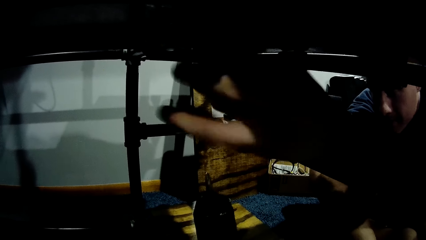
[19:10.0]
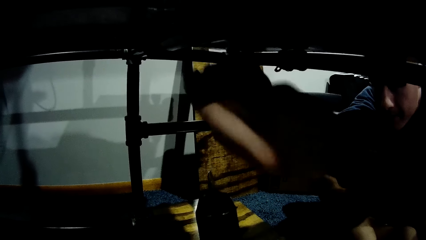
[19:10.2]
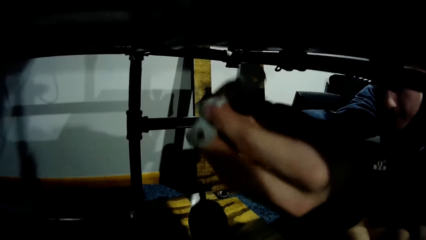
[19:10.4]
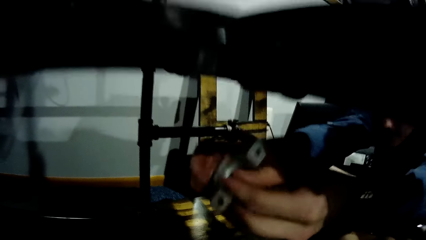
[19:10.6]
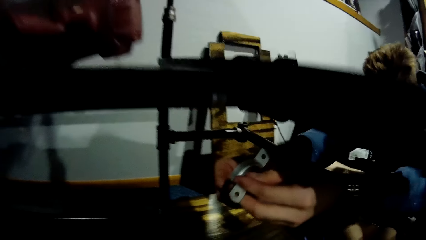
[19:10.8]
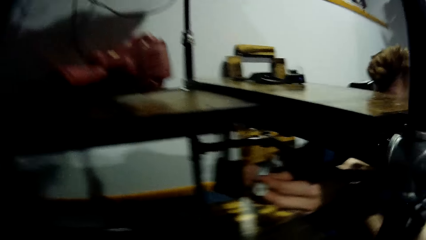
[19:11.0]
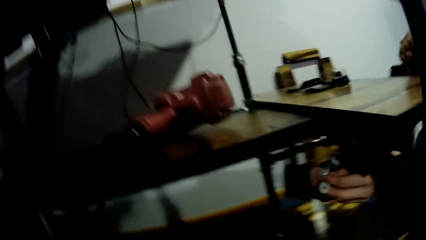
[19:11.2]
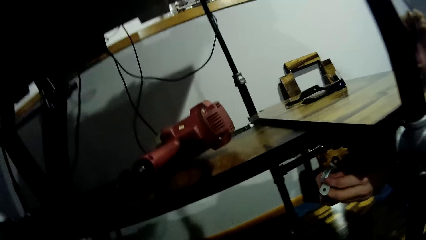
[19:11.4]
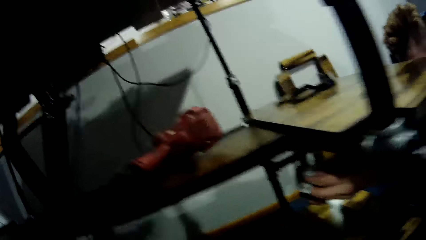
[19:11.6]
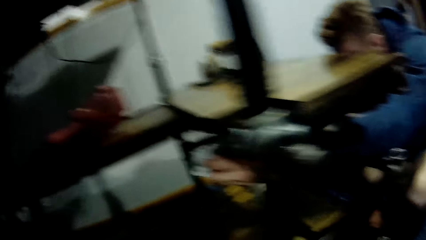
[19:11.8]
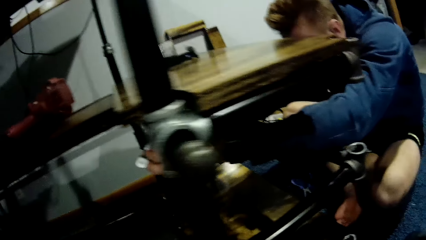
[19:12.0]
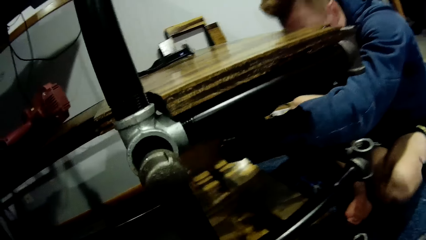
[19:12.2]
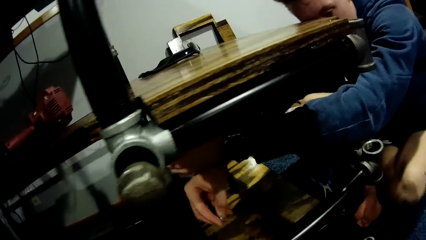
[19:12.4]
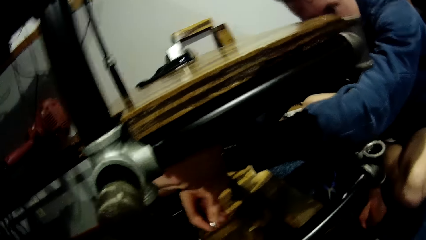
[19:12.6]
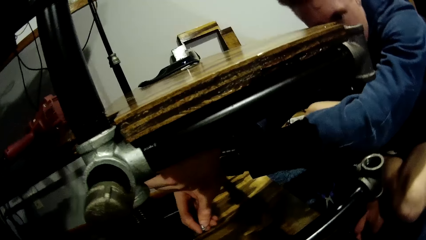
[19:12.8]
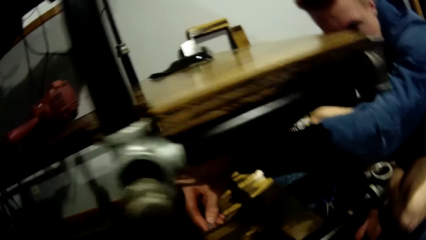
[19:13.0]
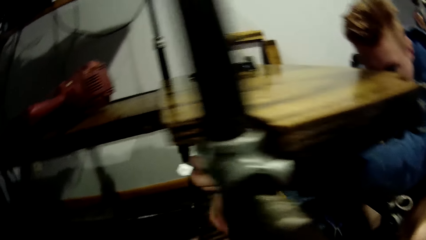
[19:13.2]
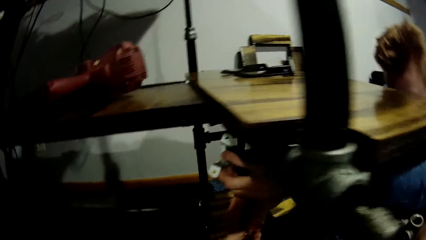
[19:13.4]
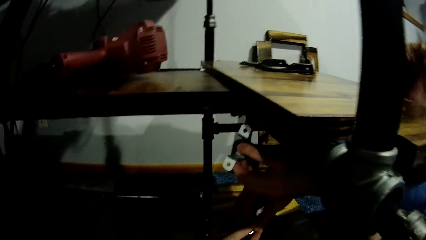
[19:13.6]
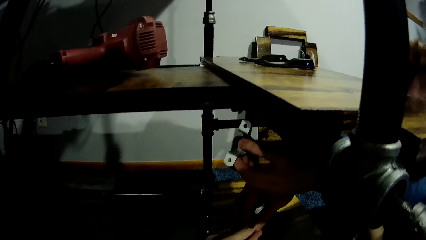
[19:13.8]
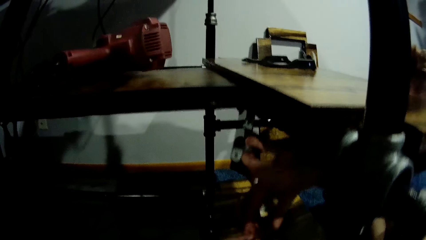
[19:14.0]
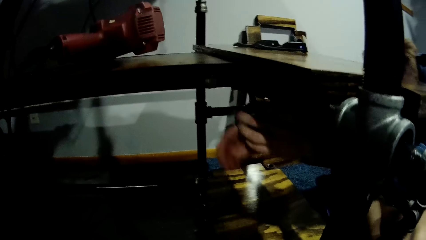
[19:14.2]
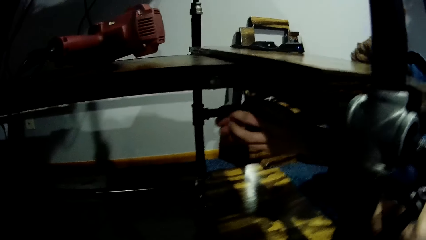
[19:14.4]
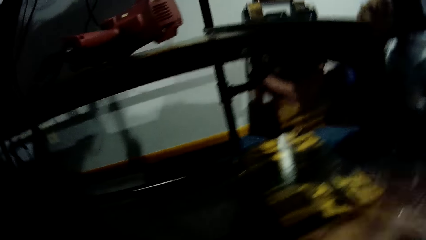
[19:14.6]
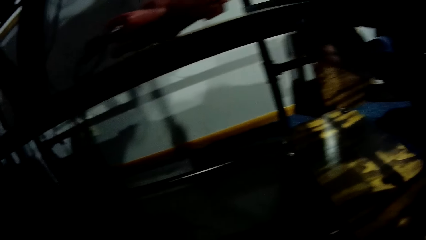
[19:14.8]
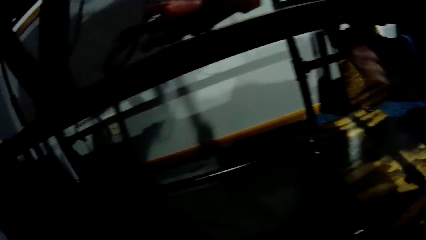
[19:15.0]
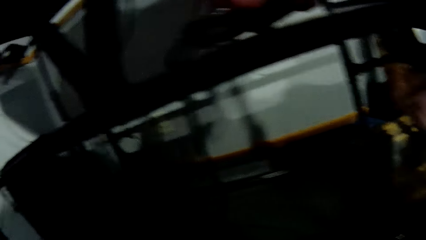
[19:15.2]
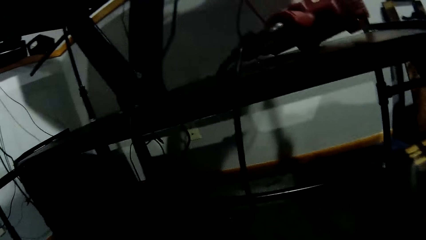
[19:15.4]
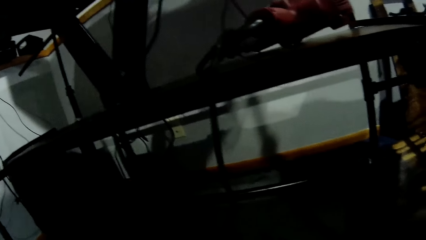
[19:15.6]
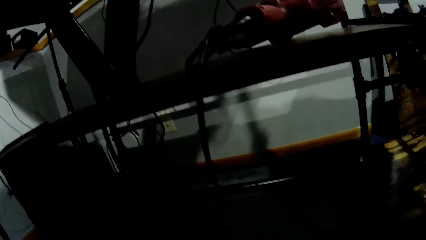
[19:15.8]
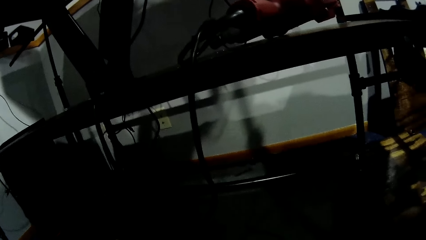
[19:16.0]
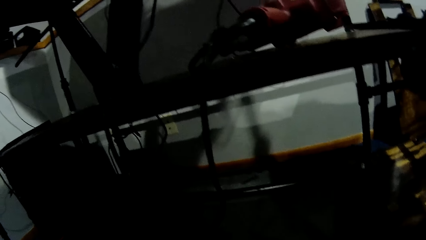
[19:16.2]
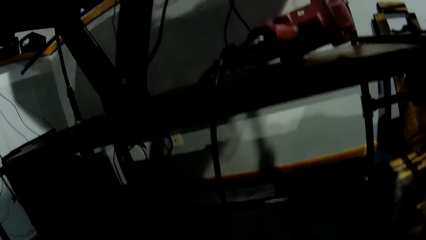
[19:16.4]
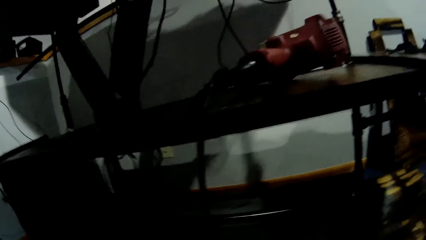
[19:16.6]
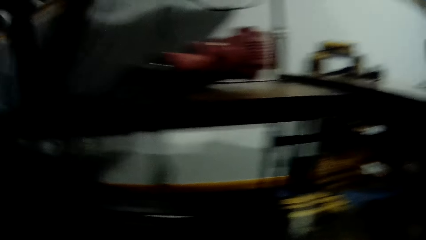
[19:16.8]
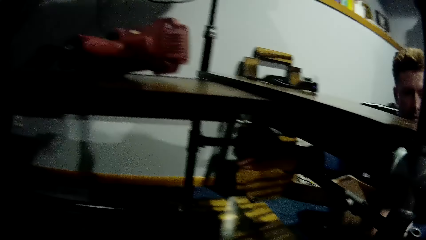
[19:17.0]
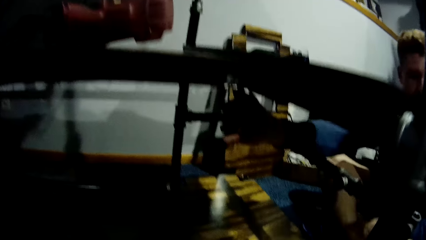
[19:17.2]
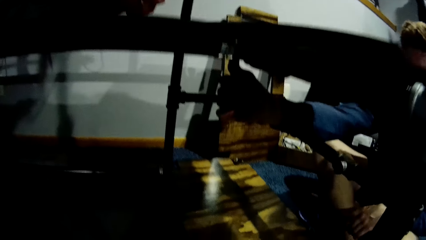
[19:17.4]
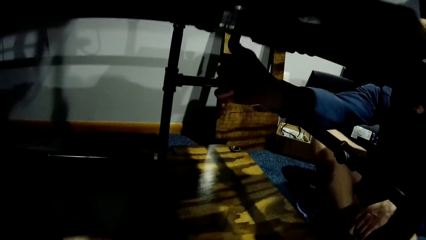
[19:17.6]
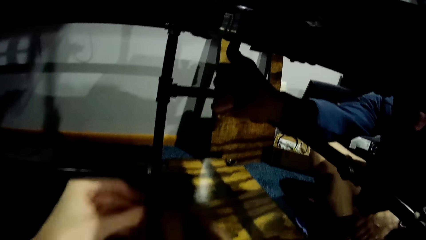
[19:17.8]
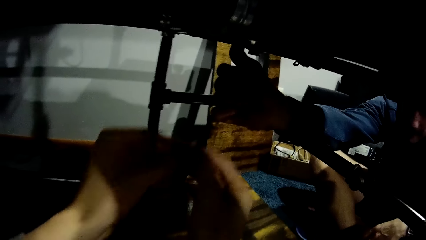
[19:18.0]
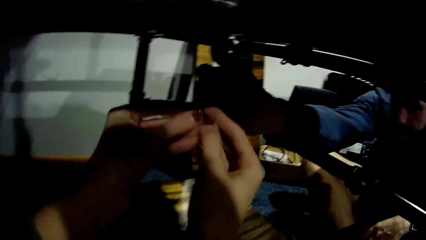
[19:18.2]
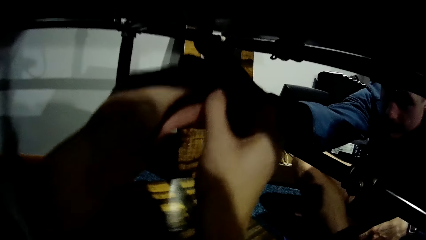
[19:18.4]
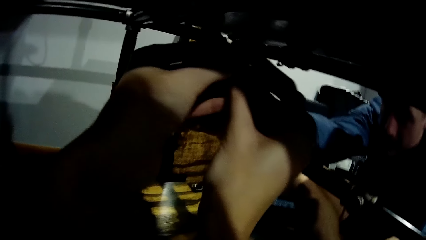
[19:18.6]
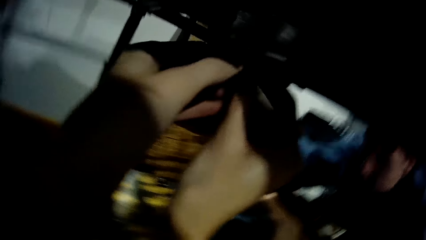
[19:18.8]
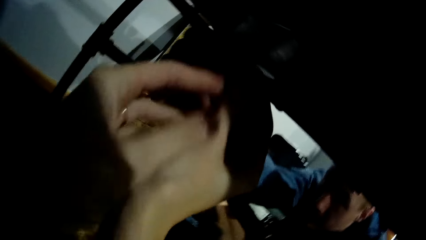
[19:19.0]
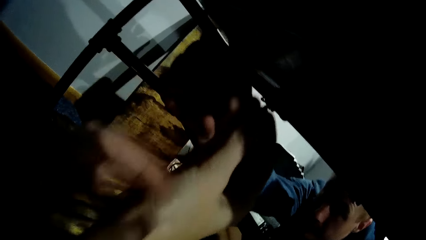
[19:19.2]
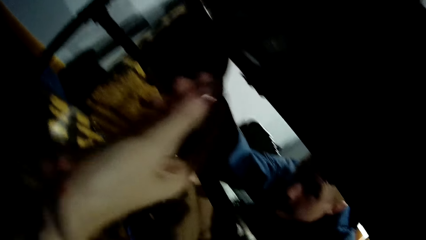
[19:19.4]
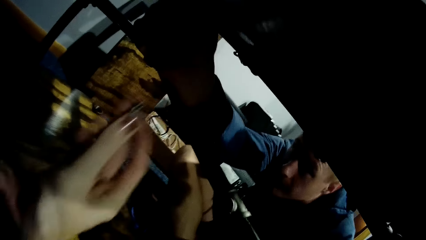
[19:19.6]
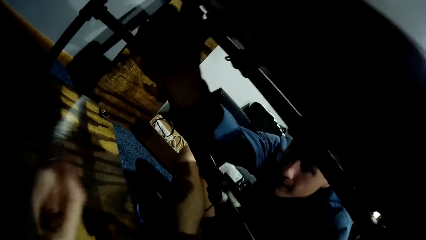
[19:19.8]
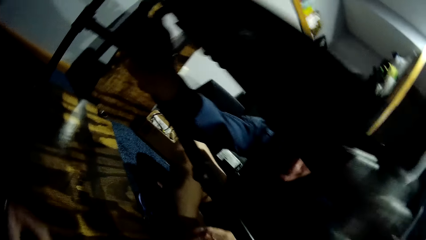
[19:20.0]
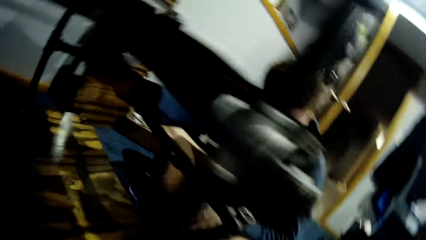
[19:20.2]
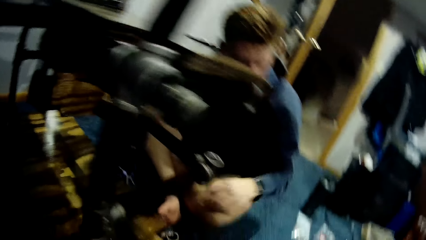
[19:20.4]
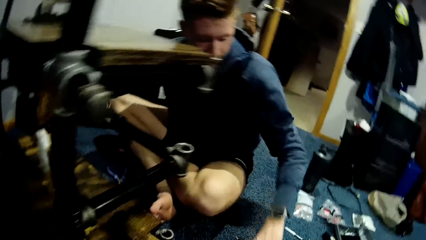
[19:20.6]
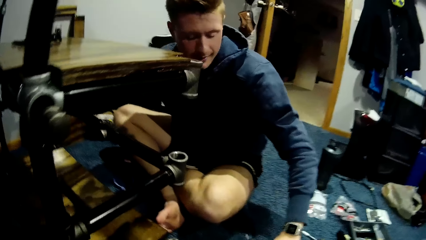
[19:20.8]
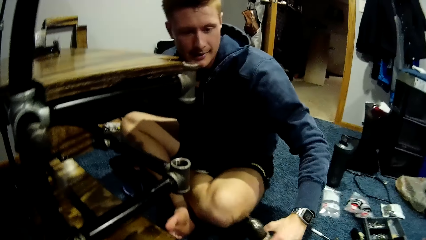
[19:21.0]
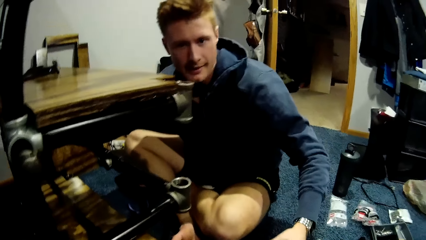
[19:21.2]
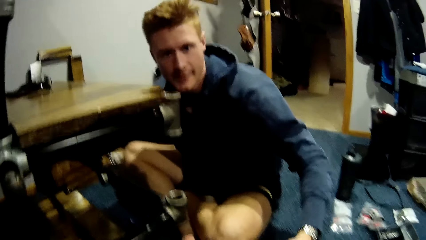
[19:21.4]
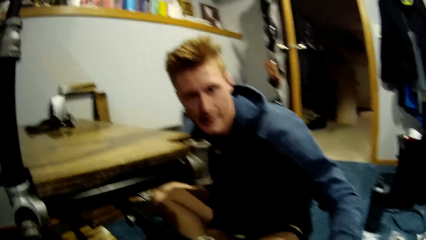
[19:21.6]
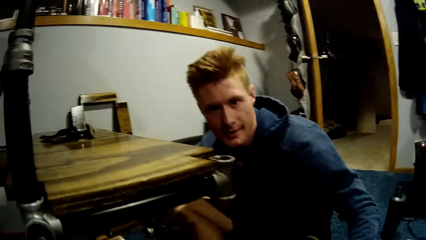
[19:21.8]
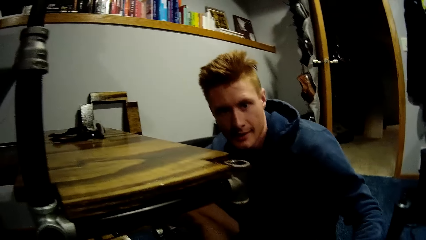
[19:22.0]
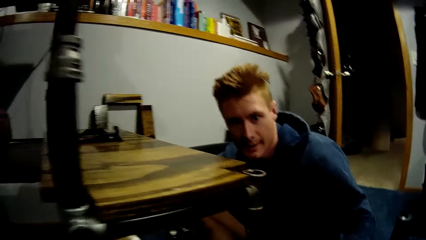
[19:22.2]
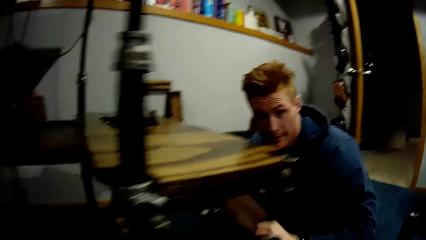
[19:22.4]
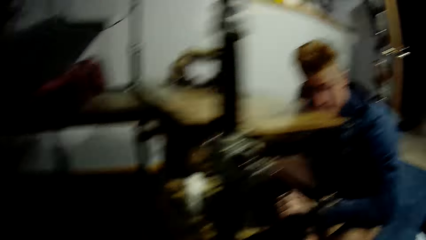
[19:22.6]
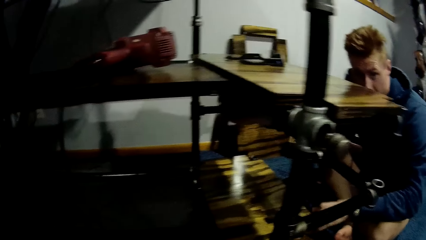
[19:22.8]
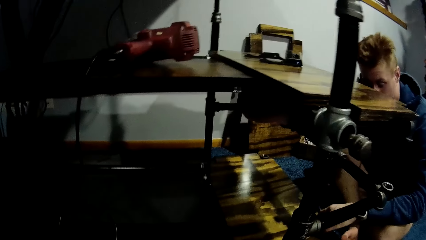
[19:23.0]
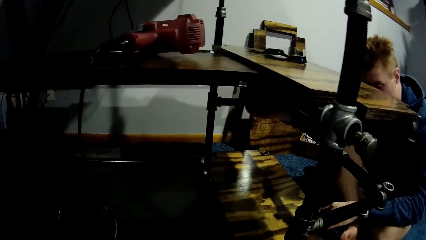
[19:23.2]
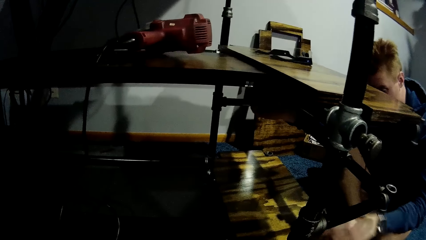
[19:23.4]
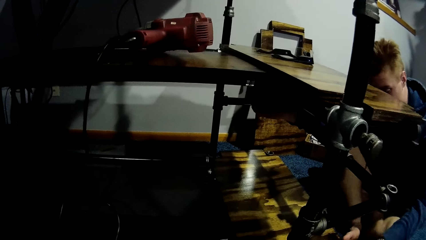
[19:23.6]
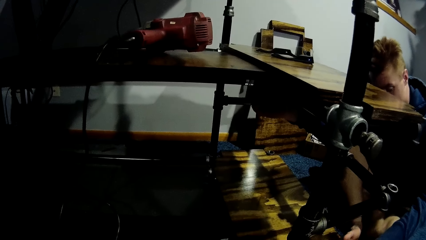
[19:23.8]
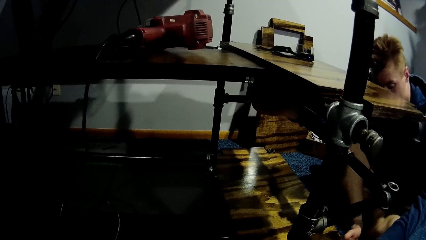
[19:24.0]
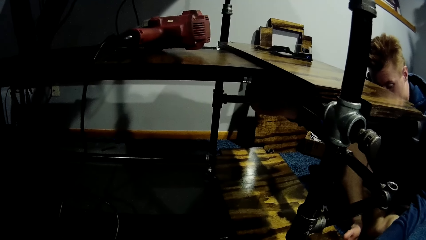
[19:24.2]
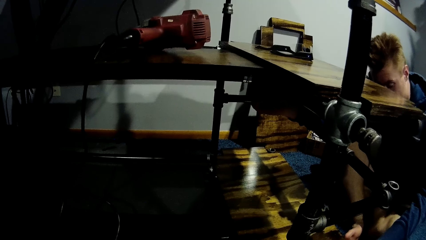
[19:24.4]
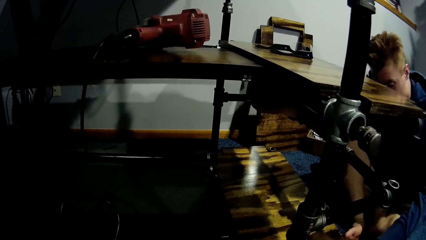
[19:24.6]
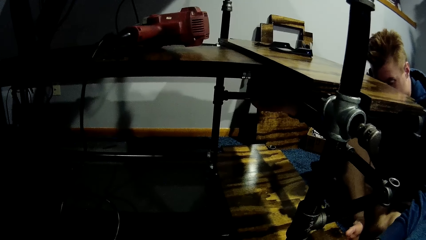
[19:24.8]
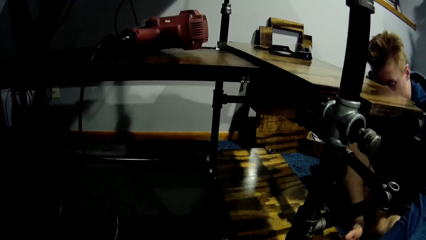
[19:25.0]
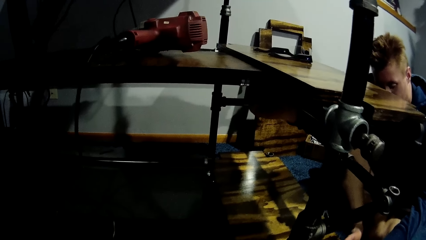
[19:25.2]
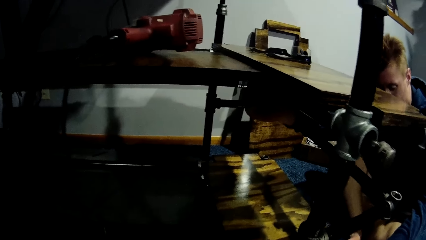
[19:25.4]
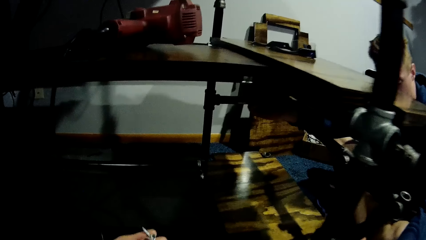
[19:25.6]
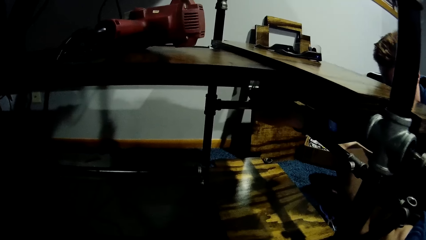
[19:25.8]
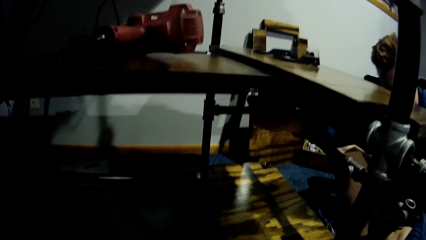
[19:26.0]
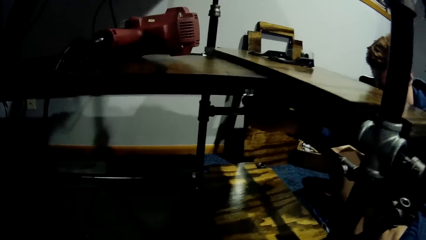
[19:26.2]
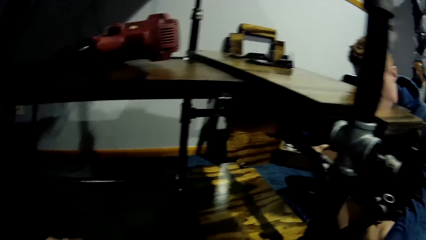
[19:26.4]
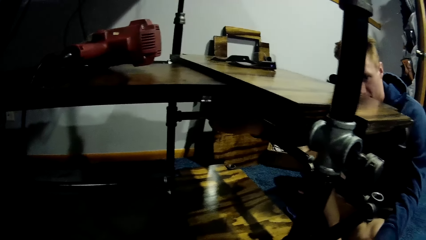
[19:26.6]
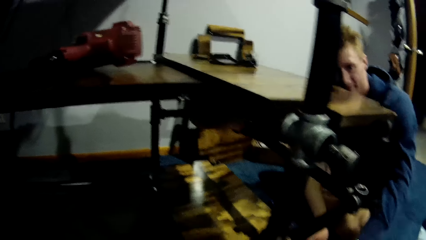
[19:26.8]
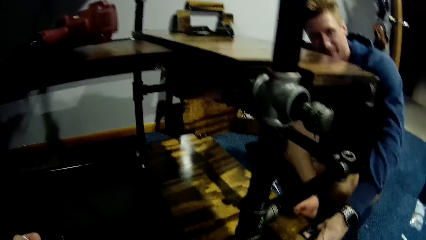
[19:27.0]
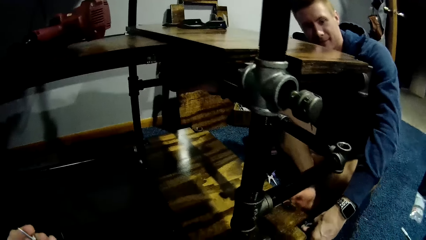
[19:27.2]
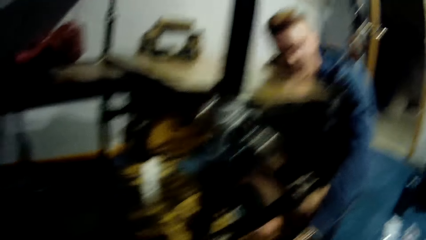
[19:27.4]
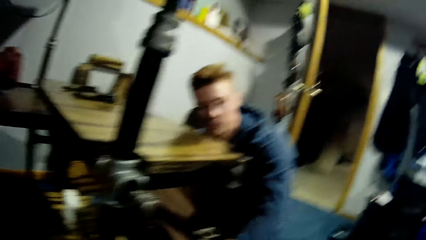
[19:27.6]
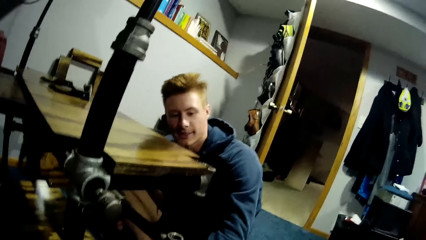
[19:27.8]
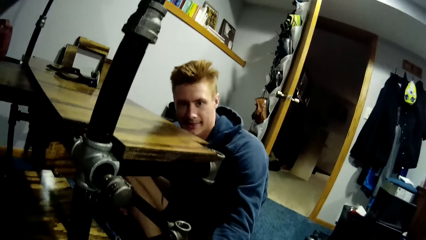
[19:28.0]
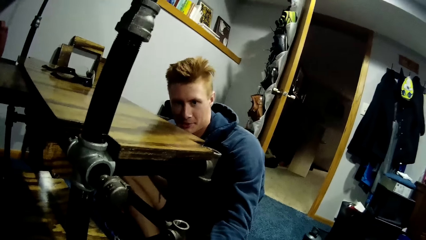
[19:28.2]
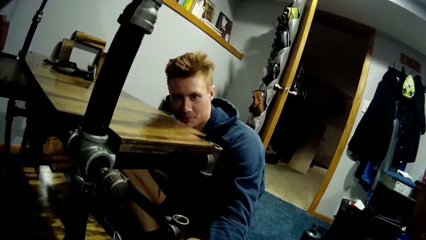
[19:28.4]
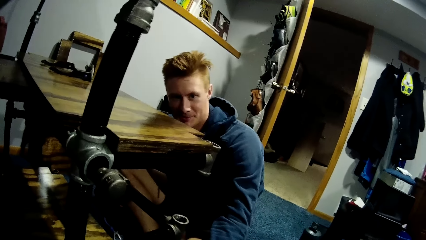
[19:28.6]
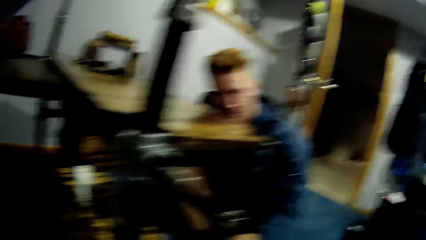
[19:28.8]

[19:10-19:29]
The man removes a metal pipe with both hands from beneath the car lift. He holds a pipe holder. The camera wearer stares at the shelf. She interacts with the man. She takes a screw from the man. She looks around. The man holds up the metal pipe beneath the car lift with his left hand. The camera wearer screws another screw to the metal pipe with both her hands. She gives the man the screw. The man places his left hand on the driller. The camera wearer stares at the man. The man stares at the camera wearer and looks down.
